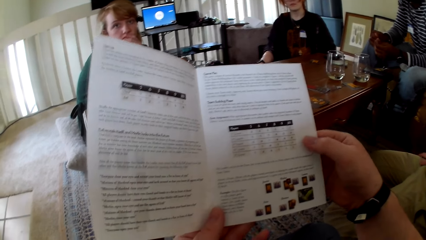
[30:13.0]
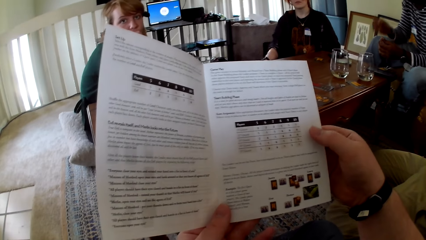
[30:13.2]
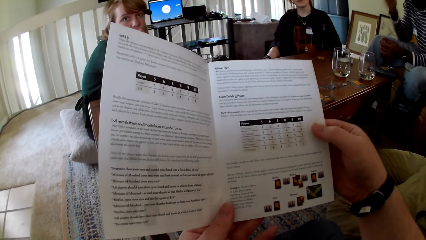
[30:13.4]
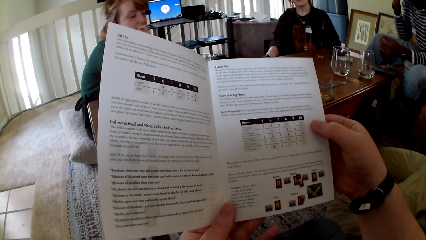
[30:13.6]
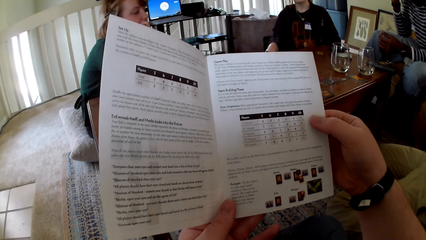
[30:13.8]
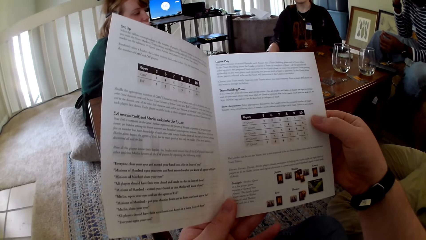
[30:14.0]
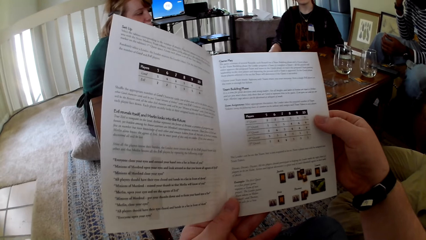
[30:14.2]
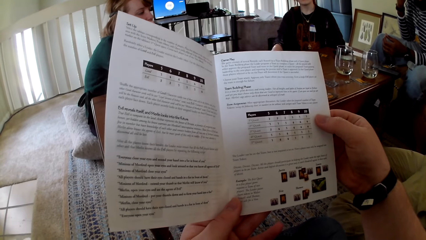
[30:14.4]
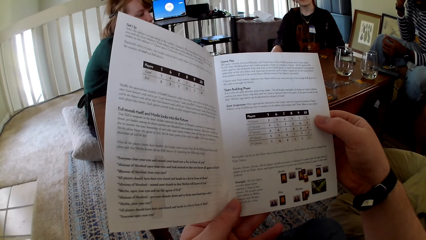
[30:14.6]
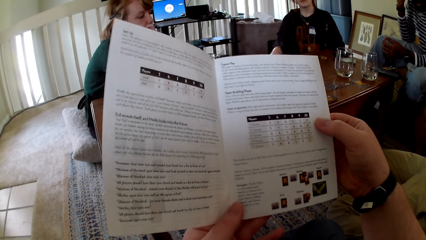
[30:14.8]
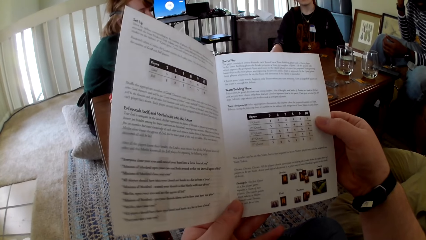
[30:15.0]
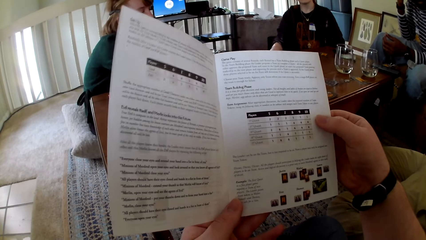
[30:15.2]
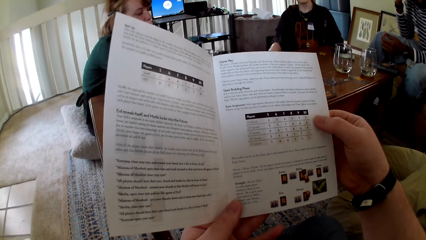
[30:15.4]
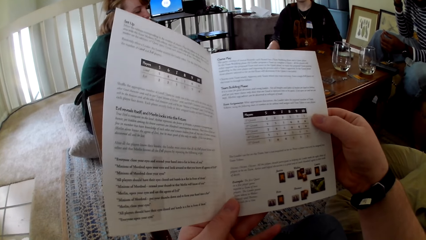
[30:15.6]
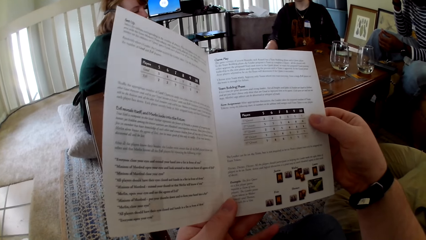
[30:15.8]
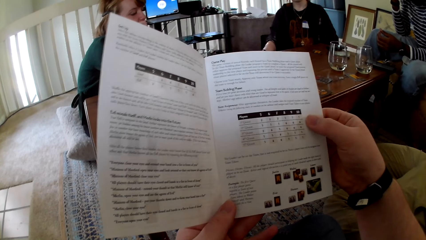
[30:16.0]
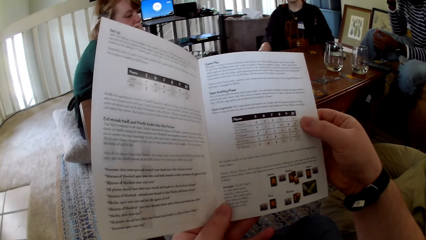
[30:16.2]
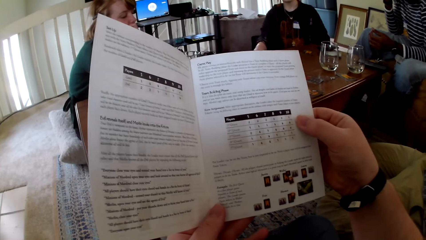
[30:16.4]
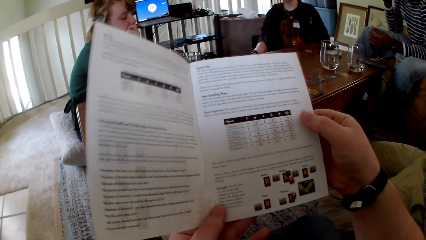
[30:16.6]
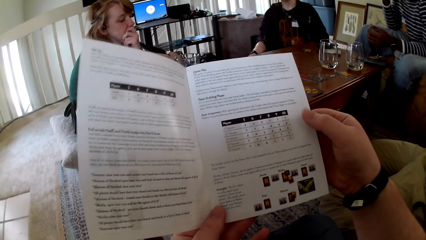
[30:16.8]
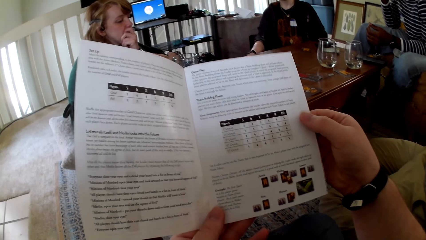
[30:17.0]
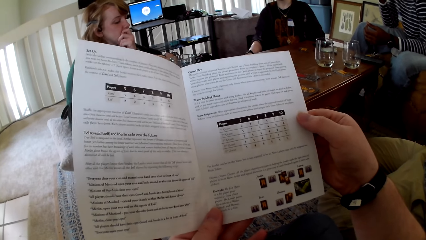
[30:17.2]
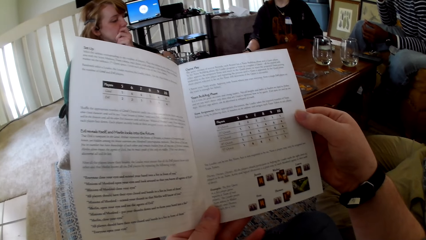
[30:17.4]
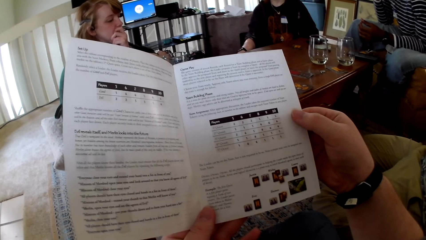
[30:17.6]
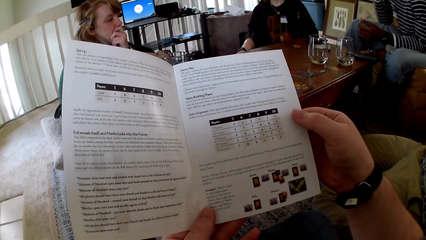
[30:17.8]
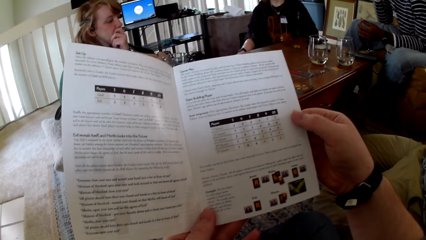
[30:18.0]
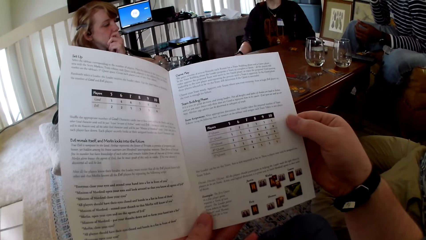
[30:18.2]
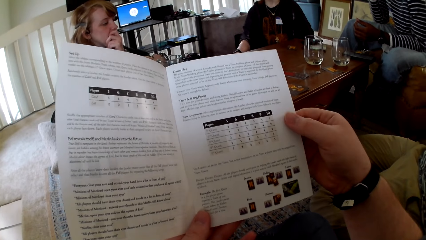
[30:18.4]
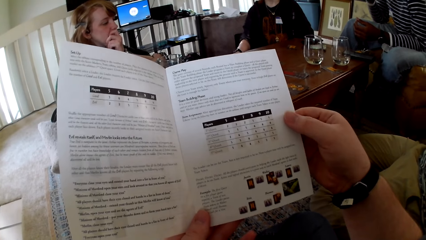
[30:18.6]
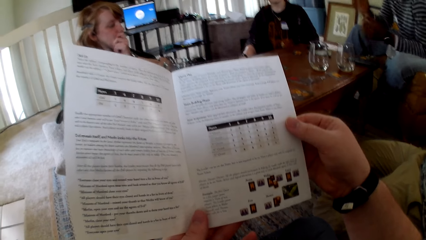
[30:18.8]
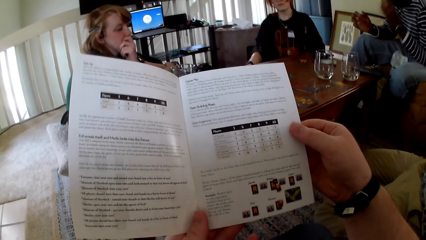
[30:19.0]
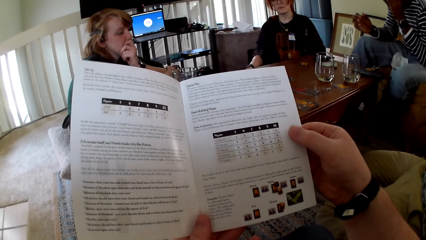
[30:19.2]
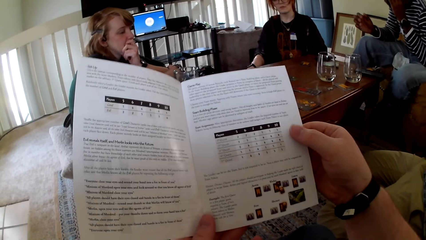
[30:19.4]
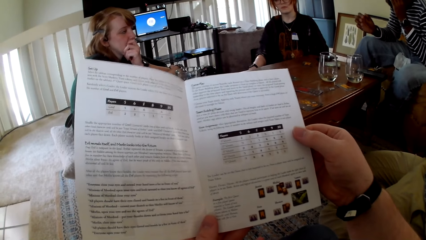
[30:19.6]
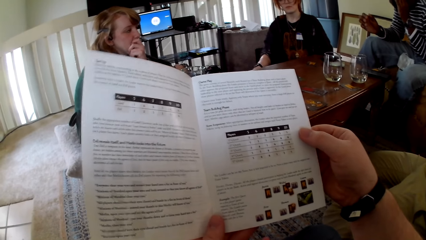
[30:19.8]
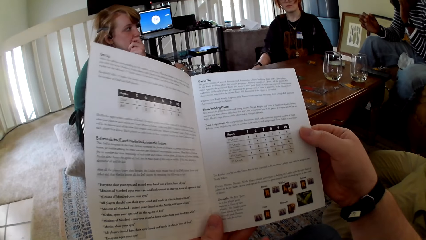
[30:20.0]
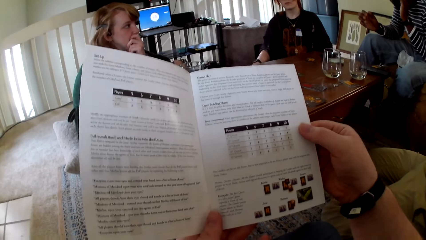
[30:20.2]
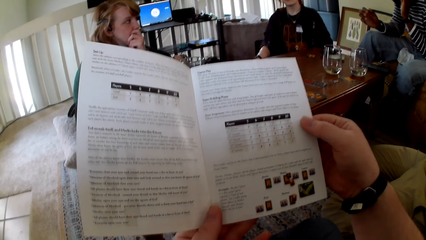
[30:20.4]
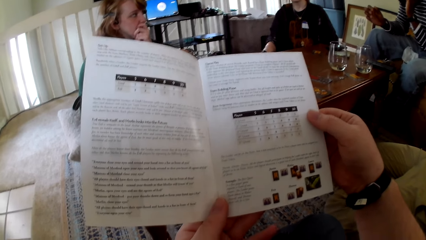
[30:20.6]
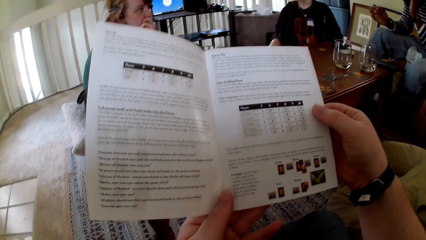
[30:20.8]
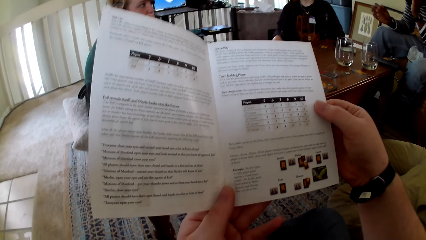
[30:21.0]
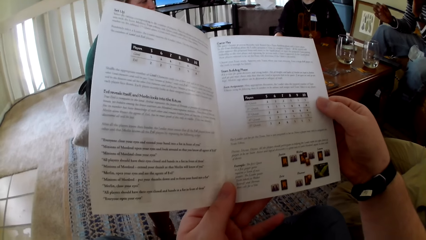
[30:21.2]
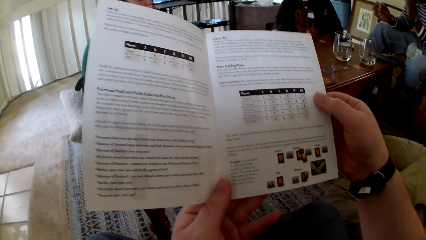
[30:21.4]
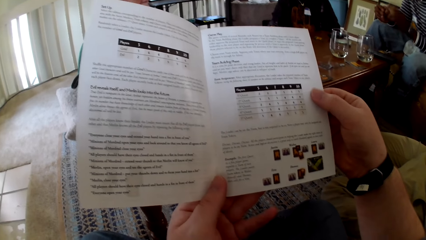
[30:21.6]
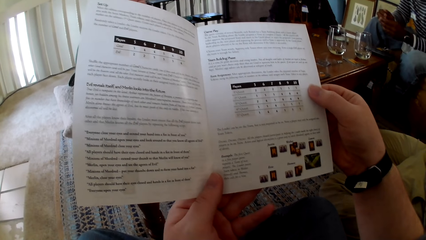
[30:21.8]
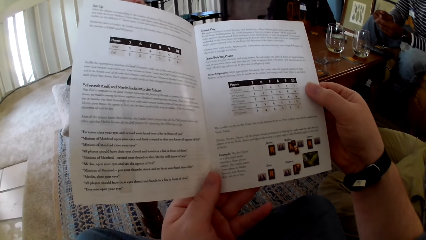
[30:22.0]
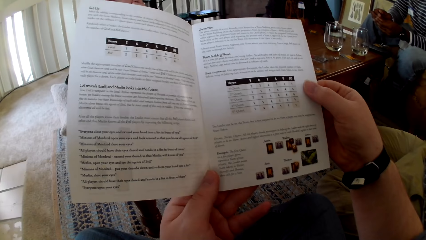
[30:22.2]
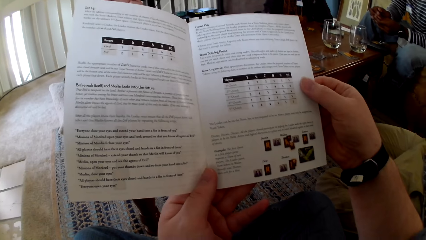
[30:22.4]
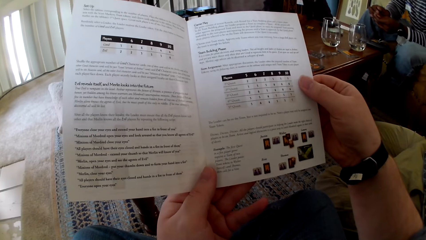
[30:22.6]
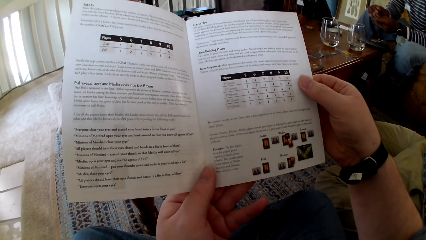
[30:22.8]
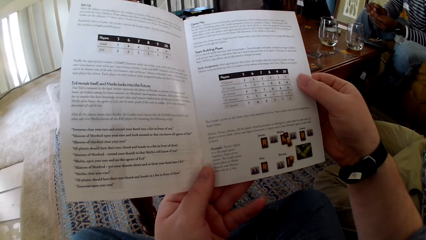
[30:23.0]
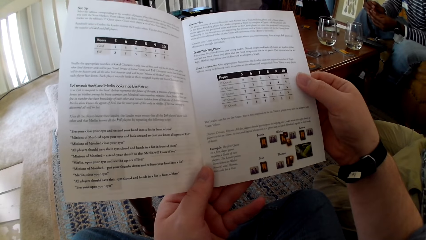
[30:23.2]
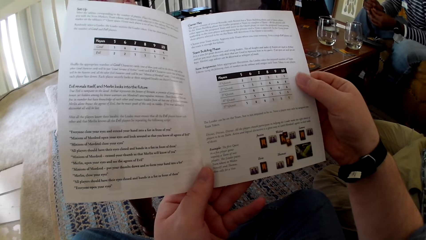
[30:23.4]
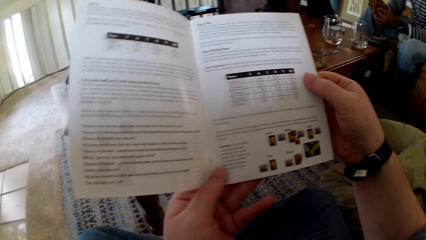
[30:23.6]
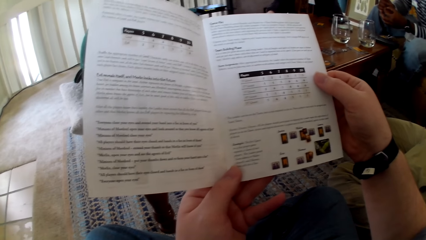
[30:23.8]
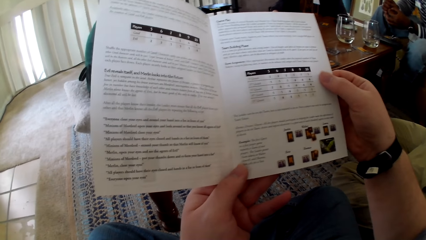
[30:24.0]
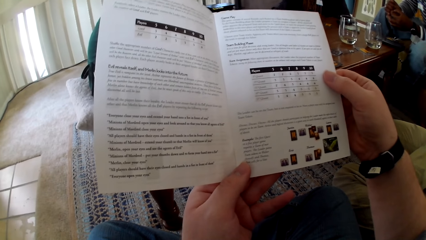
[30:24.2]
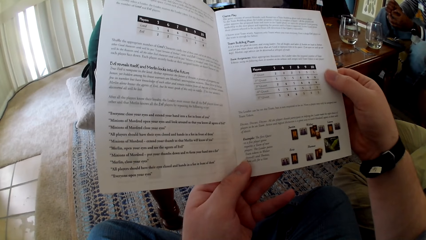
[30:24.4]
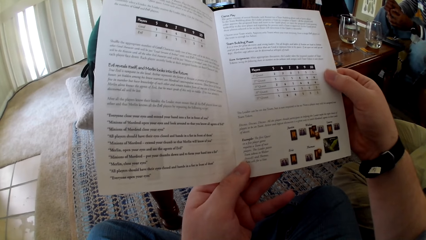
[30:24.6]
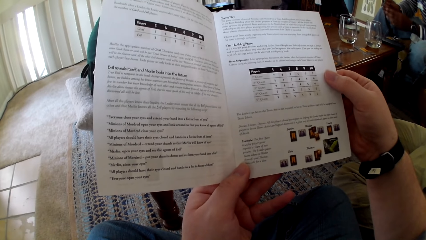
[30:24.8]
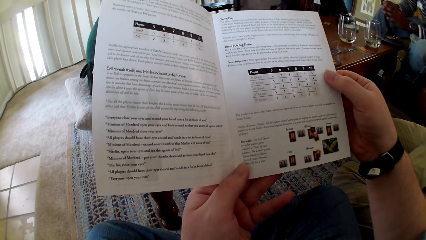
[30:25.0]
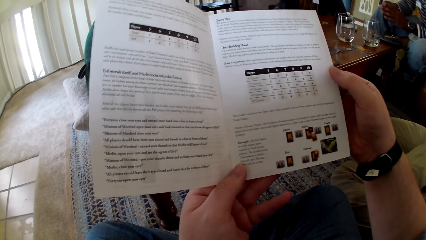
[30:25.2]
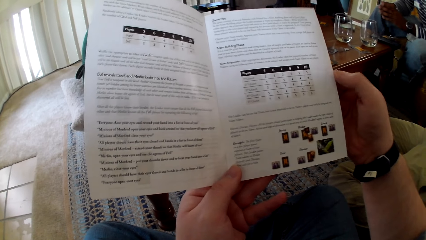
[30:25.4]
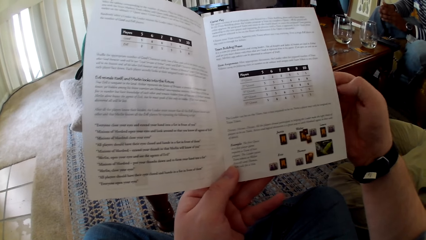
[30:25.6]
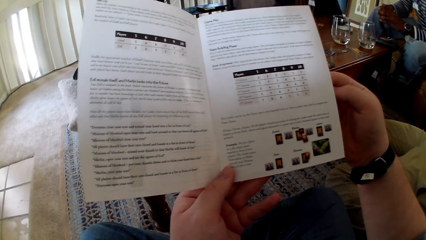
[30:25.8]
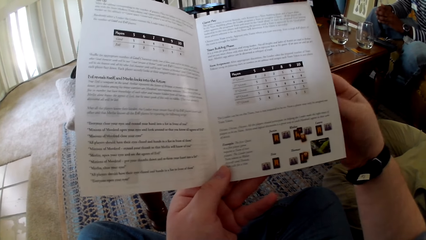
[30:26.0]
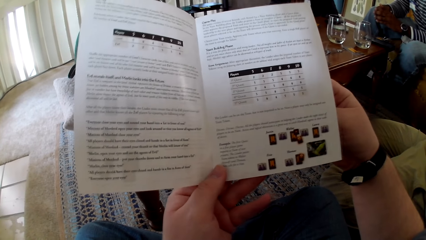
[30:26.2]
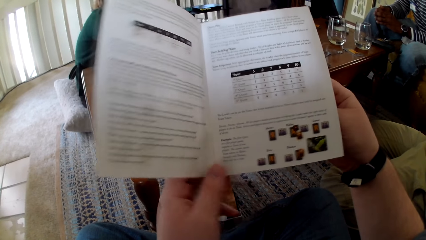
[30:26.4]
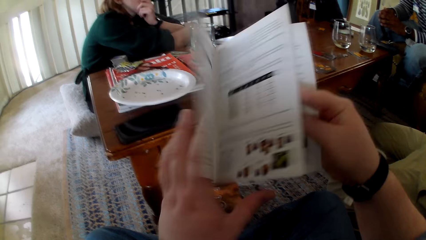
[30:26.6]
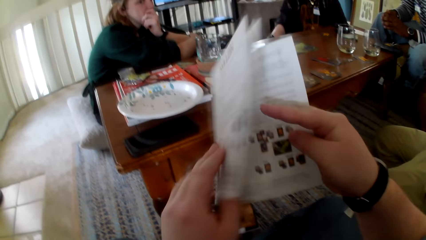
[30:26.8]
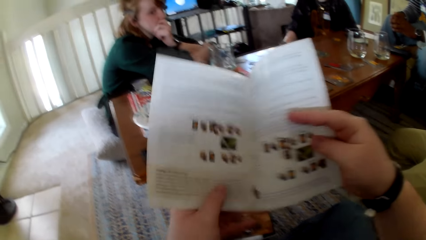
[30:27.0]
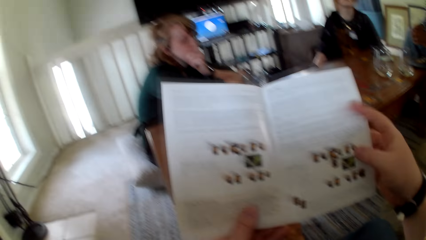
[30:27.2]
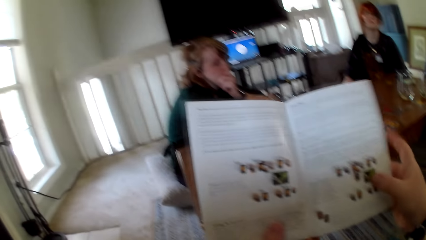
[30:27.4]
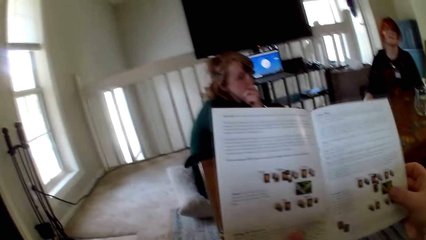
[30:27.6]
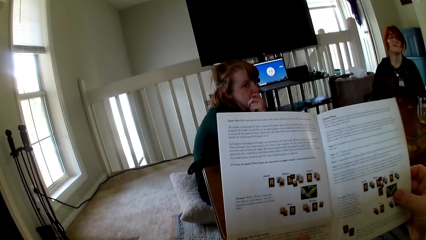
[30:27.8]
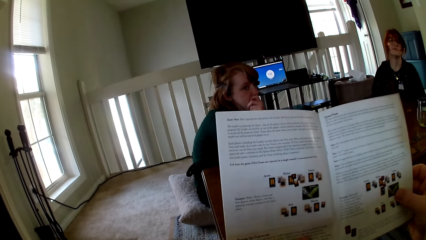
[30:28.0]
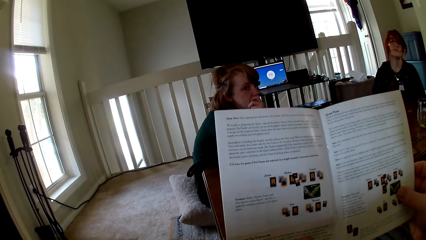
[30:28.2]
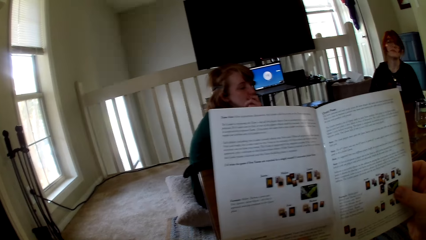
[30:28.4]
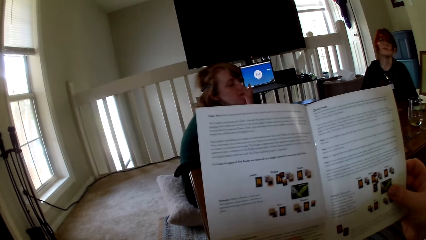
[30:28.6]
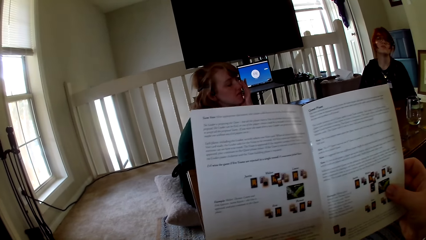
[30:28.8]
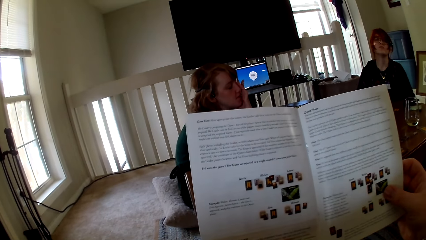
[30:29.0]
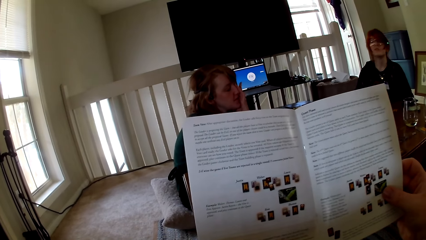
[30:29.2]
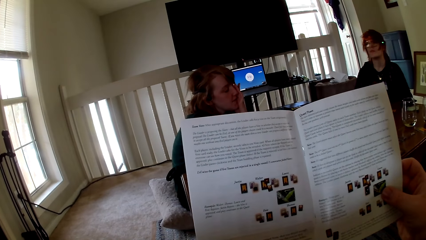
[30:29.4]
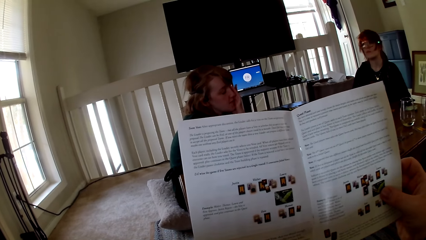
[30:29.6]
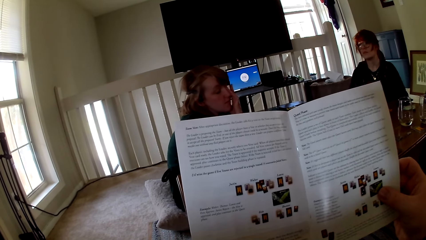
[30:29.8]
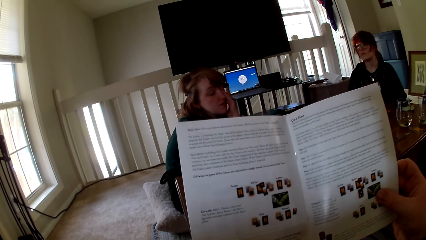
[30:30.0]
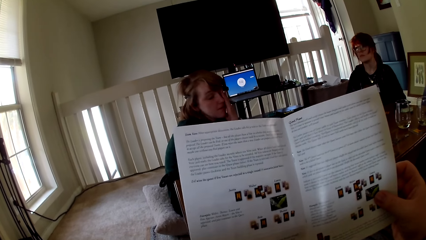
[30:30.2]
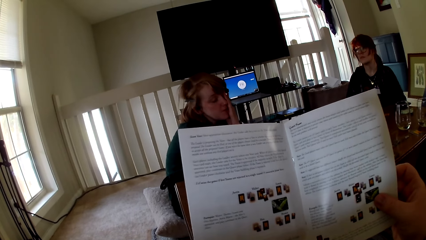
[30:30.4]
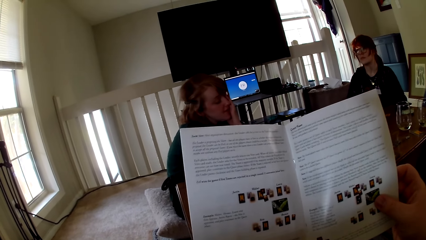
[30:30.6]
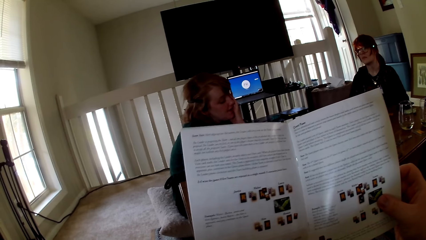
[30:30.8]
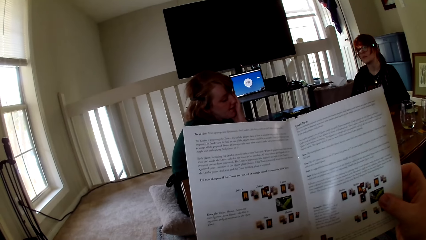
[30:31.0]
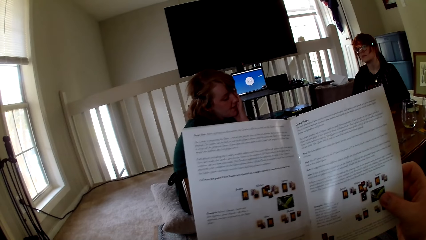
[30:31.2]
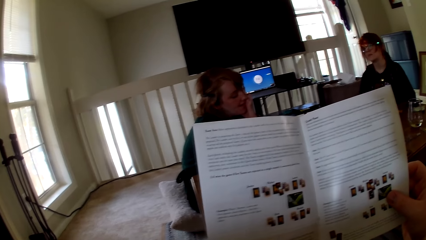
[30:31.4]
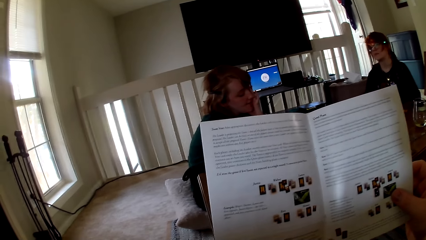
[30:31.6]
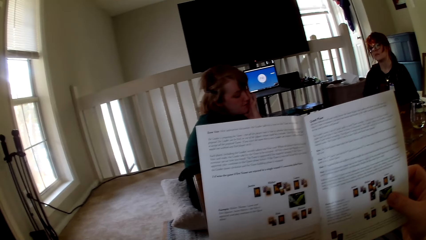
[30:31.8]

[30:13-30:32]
A man holds something. The camera wearer reads the pamphlet. A woman touches her mouth. The man pulls his hand off something. The man holds his hands together. The camera wearer touches a book. They read the pamphlet. They open a page. They read the pamphlet. The woman holds her mouth. The woman rubs her eye with her finger. The camera wearer reads the pamphlet.
